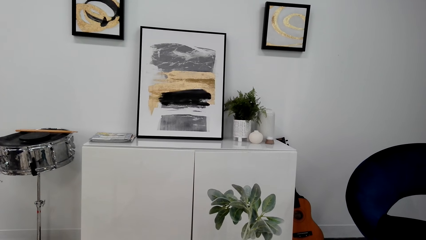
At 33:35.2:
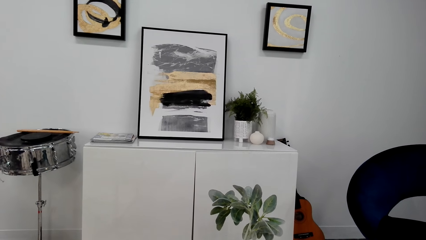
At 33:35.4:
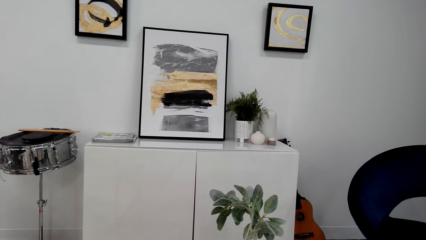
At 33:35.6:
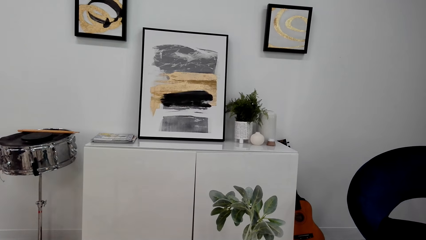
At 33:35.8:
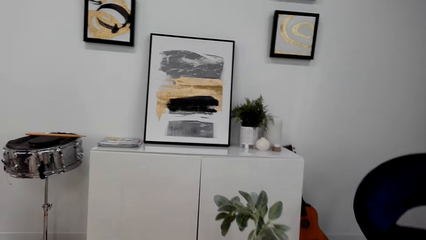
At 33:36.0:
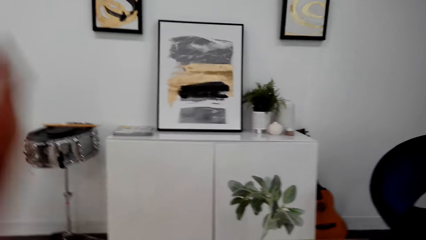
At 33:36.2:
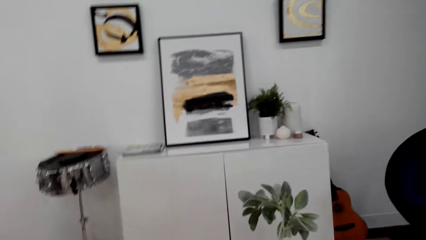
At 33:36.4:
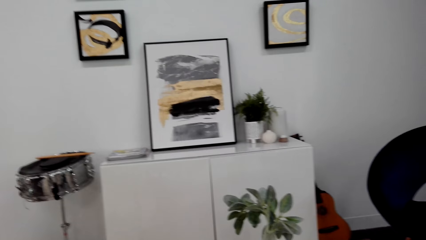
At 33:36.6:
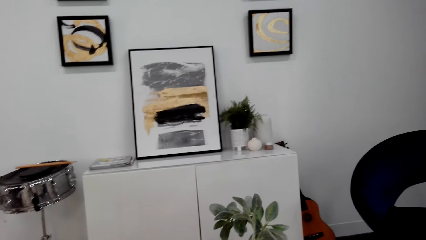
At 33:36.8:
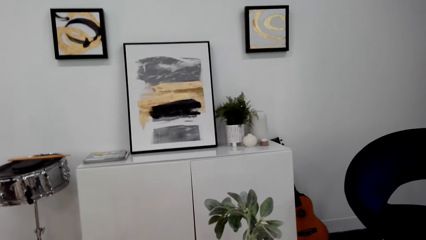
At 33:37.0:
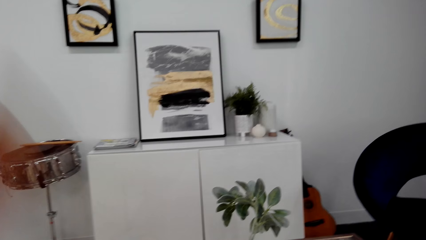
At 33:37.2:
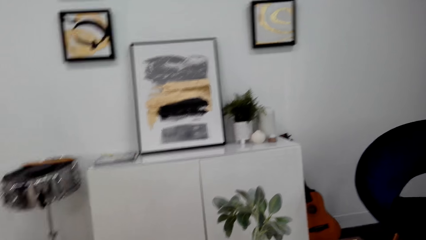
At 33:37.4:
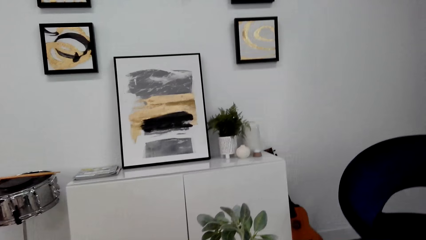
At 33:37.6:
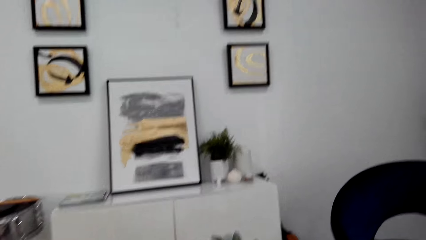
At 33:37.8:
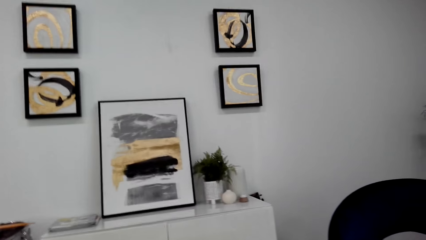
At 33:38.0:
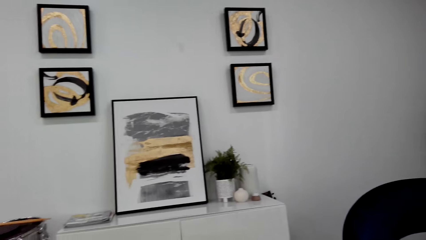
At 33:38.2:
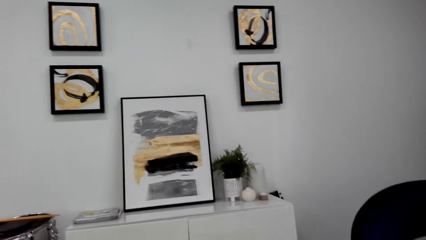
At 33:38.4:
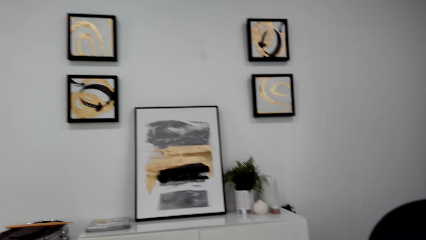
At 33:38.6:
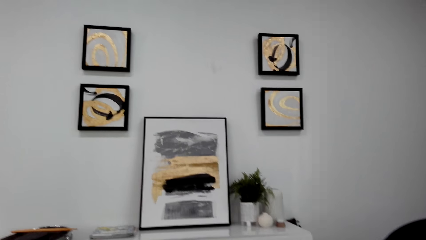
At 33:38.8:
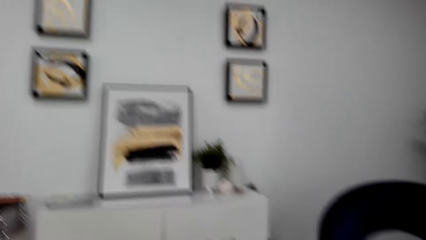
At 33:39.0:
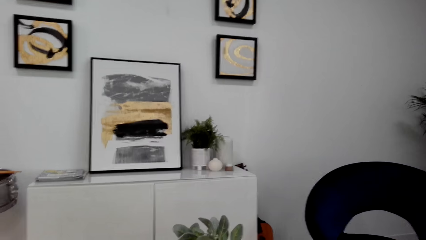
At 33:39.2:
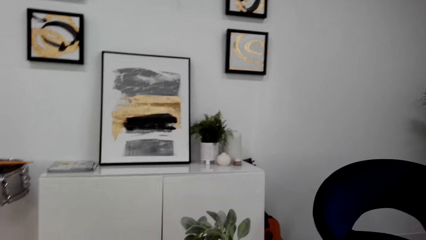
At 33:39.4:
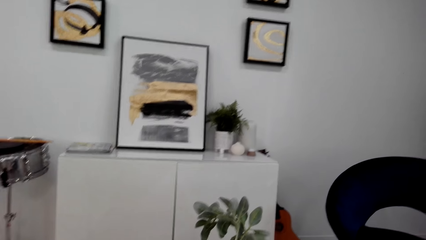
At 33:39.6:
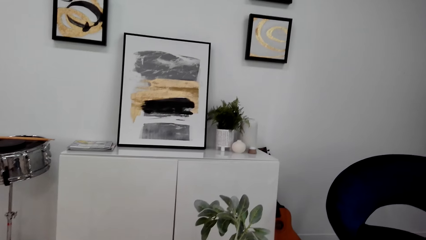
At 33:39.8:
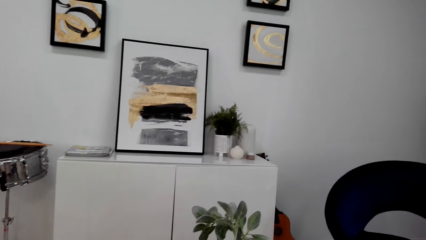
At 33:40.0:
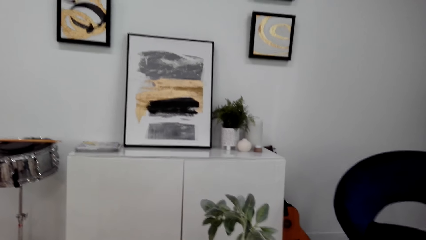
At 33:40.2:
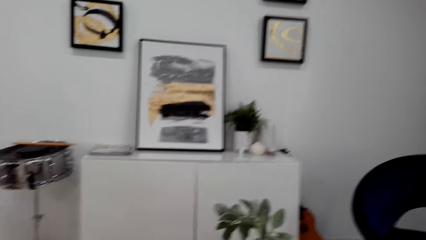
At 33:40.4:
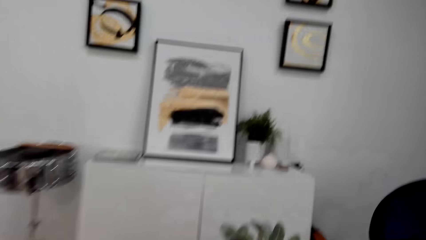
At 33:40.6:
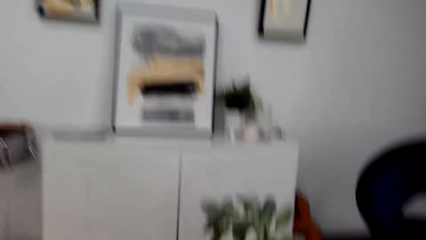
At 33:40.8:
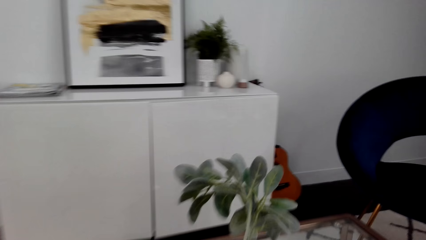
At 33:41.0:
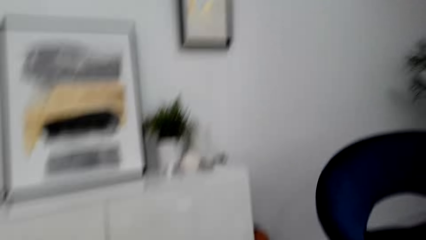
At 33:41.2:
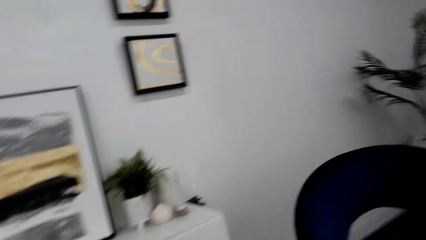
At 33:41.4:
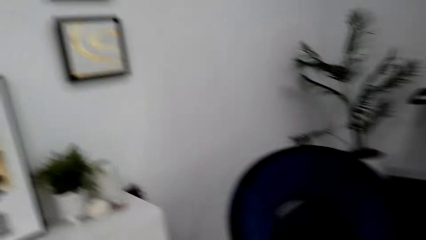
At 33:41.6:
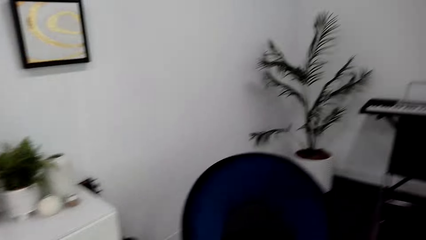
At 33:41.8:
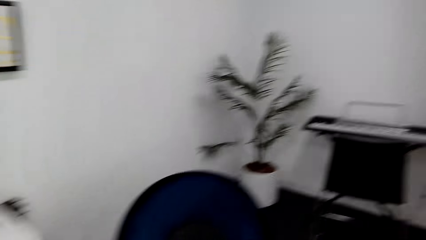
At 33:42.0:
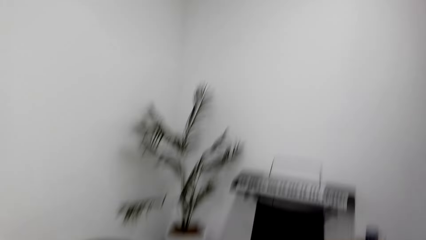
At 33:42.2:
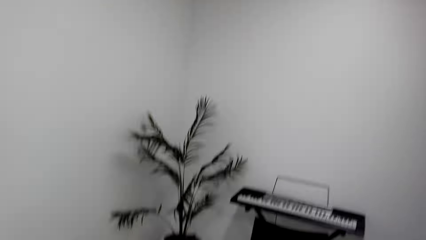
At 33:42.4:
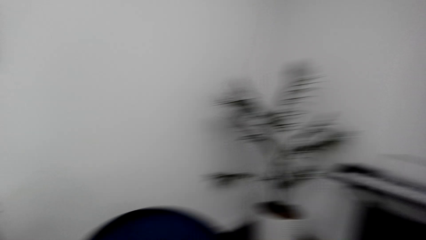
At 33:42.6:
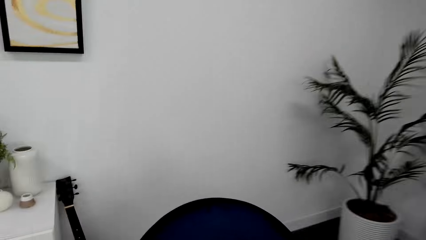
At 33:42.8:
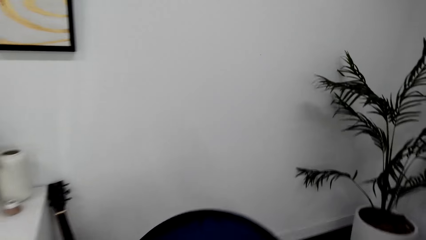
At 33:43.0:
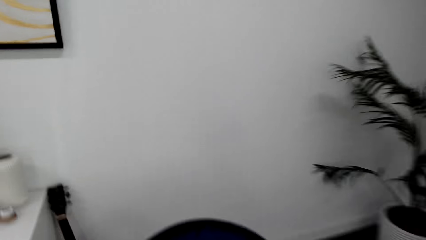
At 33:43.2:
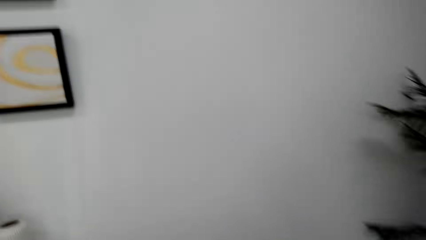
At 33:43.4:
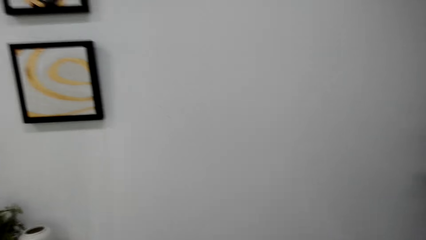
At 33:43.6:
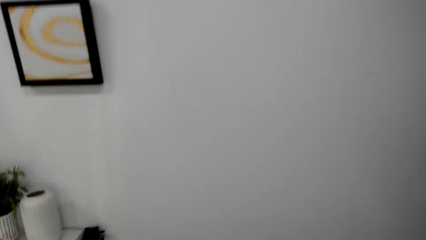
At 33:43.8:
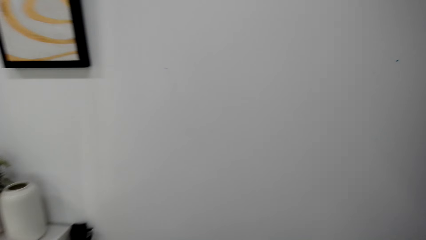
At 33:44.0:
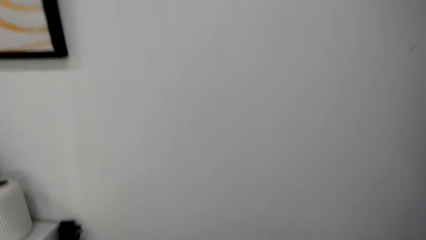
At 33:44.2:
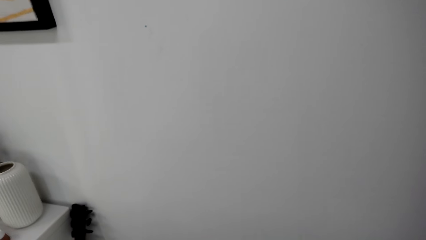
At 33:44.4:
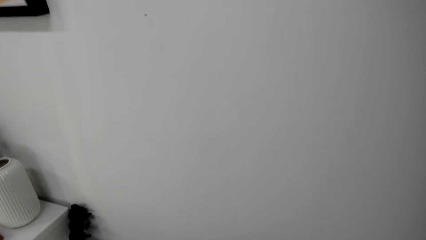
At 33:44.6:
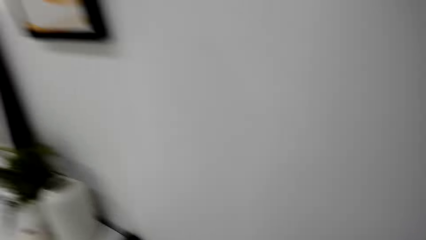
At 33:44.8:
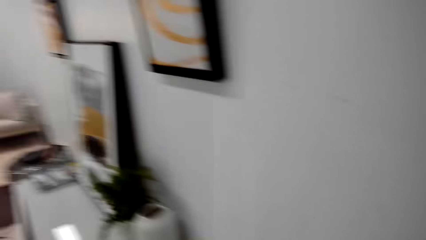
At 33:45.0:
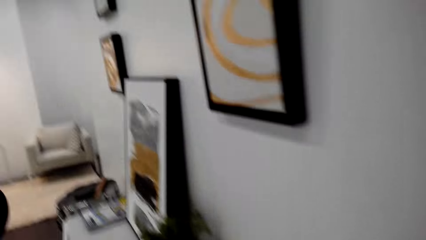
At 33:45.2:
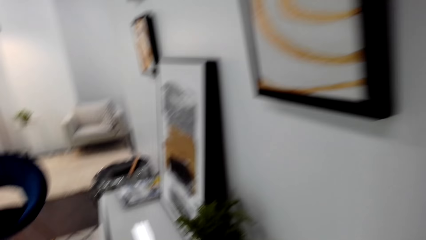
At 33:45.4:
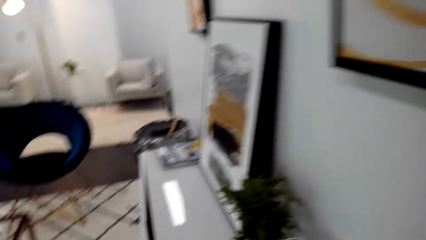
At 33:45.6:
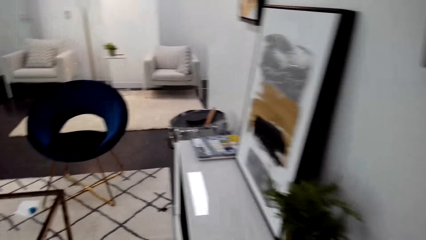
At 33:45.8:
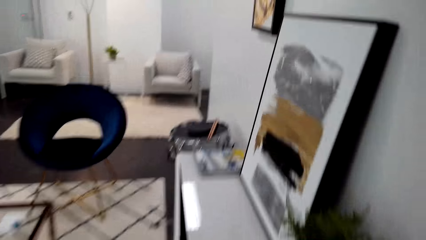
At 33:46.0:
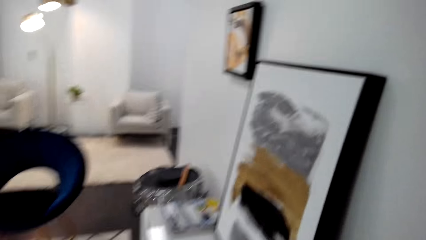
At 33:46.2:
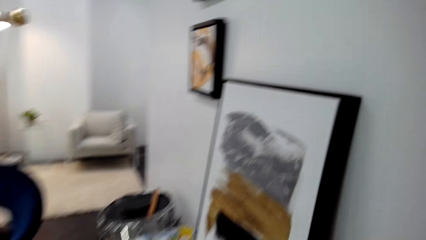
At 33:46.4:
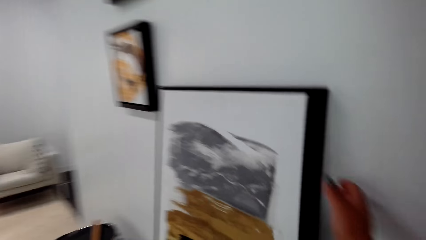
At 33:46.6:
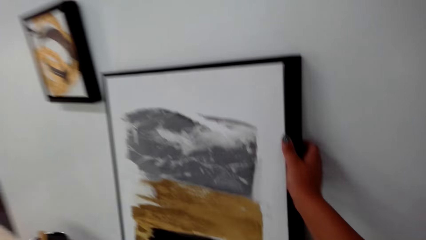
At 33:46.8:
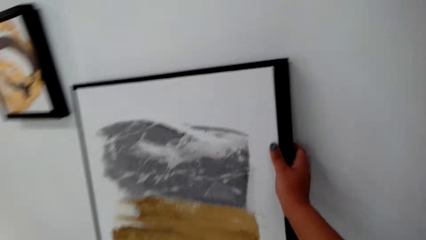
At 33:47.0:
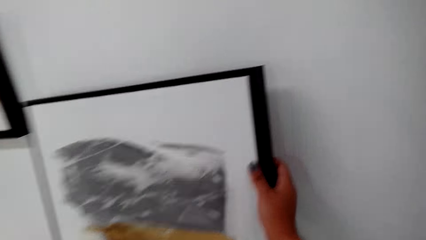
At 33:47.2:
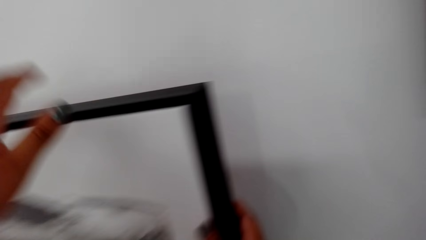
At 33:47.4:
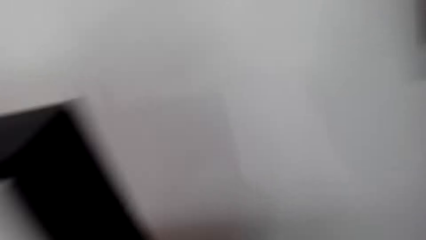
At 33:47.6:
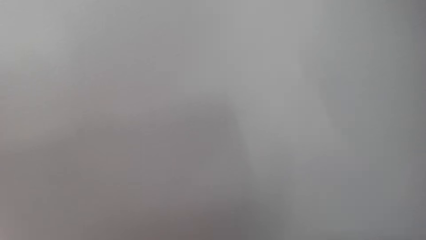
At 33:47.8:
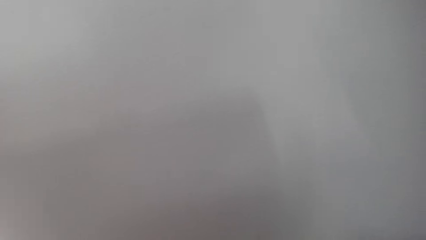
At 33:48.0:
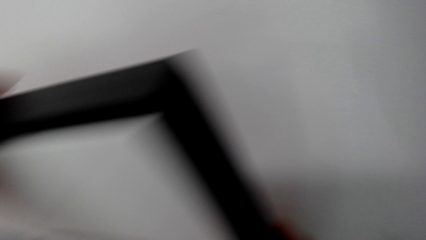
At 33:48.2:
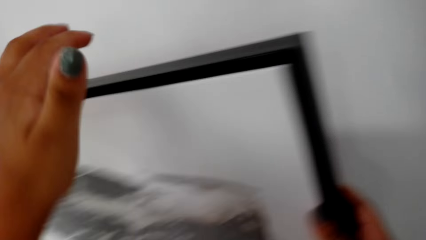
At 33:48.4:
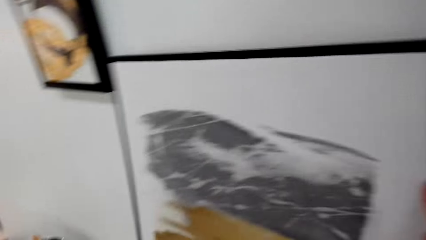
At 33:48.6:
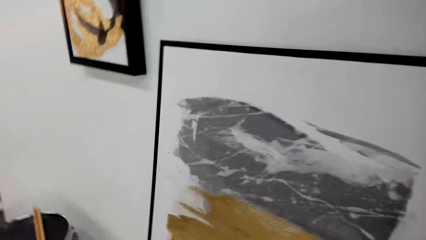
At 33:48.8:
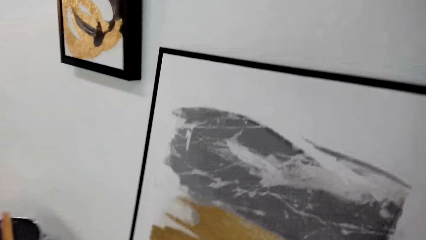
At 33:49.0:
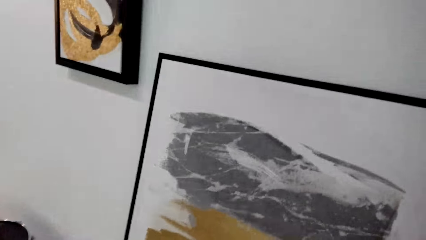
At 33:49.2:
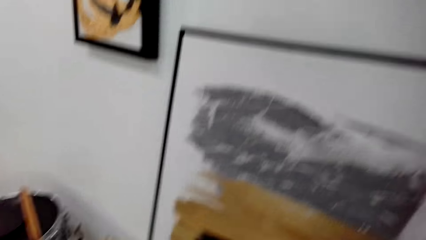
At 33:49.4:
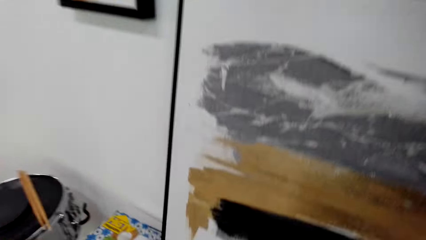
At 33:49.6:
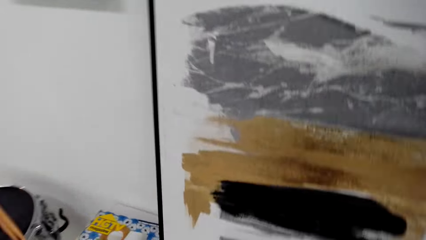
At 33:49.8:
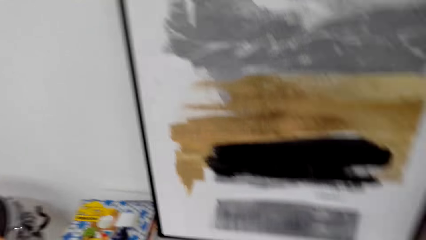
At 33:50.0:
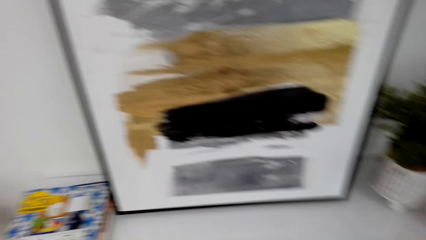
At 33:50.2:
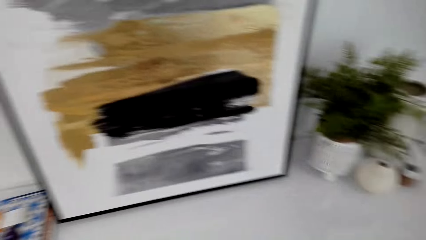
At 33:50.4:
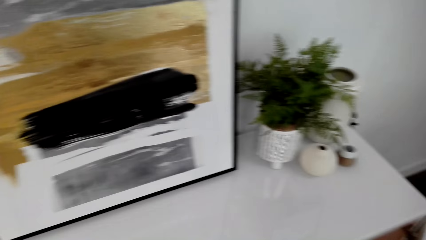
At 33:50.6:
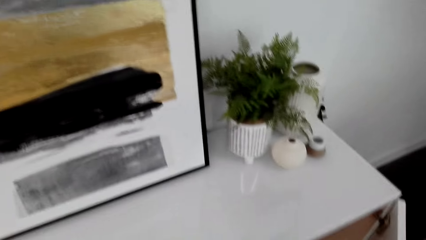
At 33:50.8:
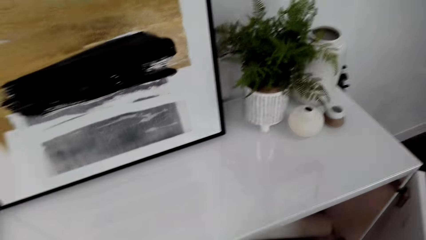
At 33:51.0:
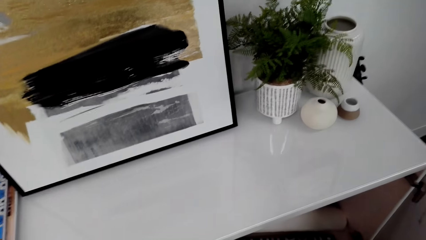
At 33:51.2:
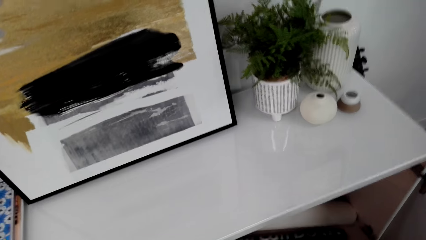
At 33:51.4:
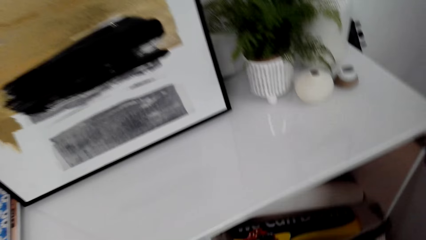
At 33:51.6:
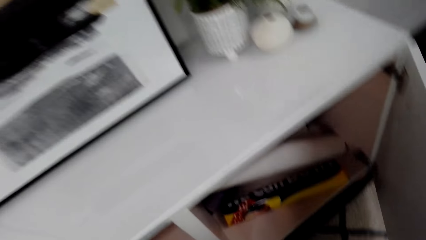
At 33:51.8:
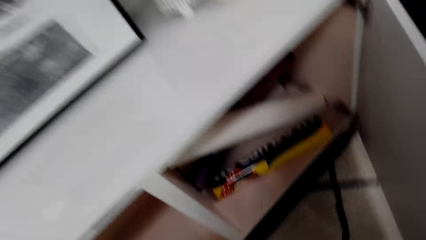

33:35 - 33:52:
The camera wearer moves up her hand. She talks on the phone. She stands up from the chair. She walks a few steps. She touches the paint board. She holds a frame. She puts the paint board on the wall. She turns around. She looks around.
